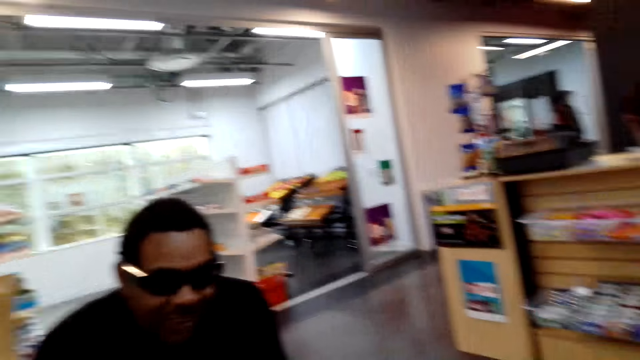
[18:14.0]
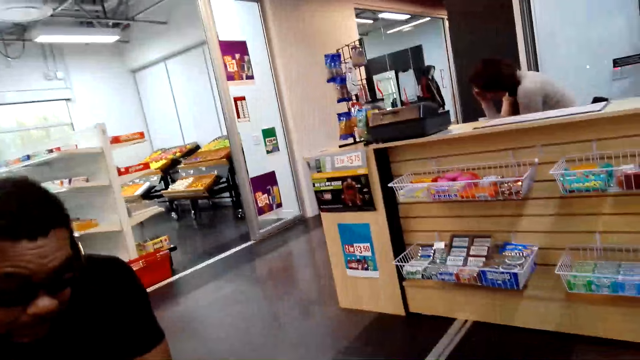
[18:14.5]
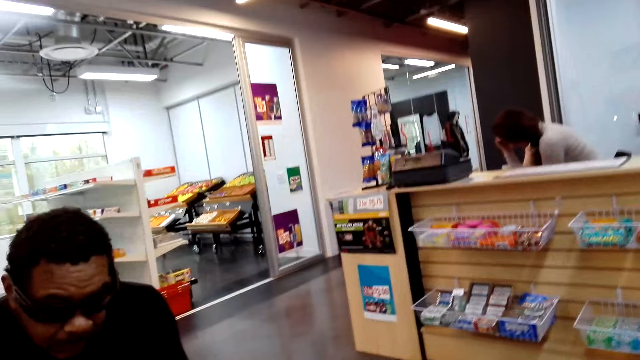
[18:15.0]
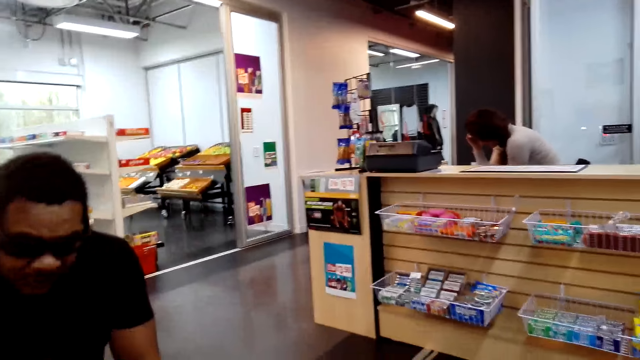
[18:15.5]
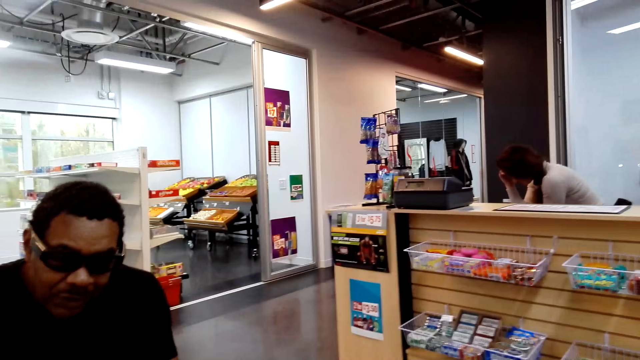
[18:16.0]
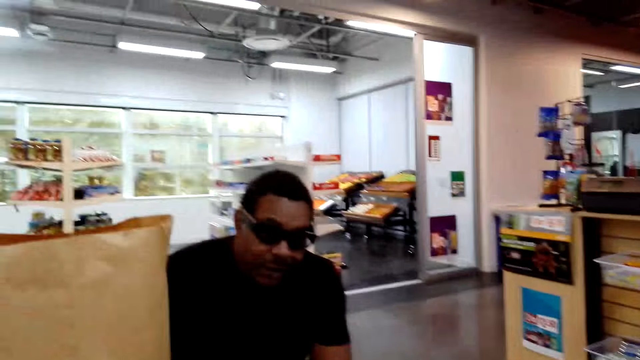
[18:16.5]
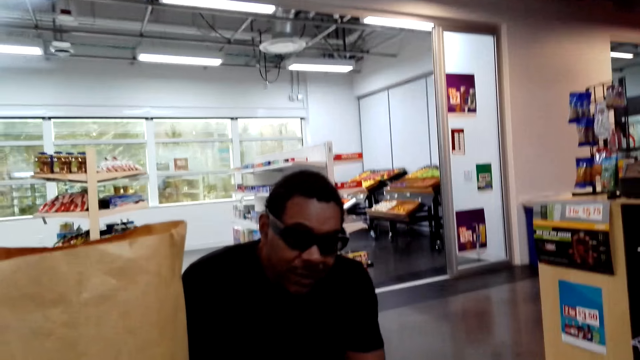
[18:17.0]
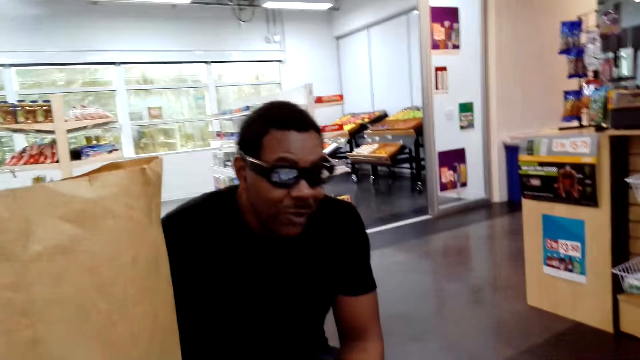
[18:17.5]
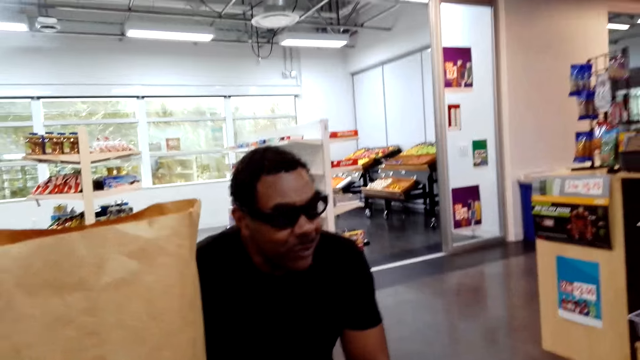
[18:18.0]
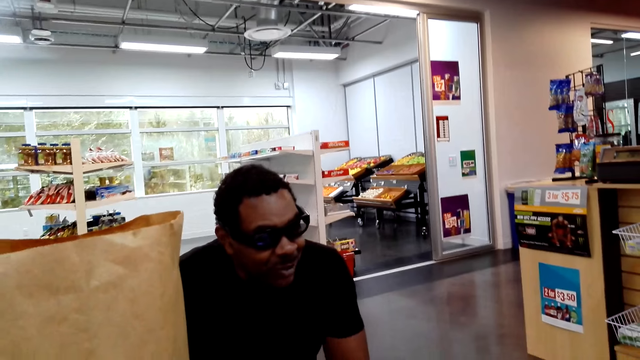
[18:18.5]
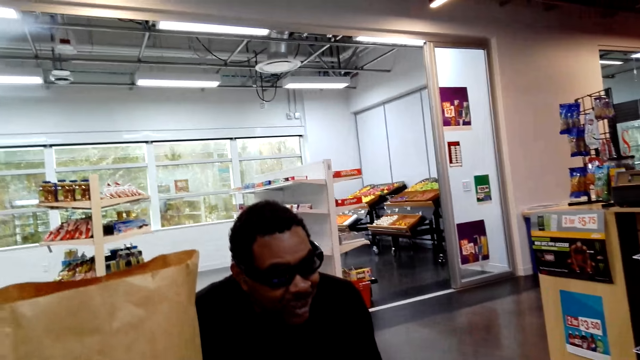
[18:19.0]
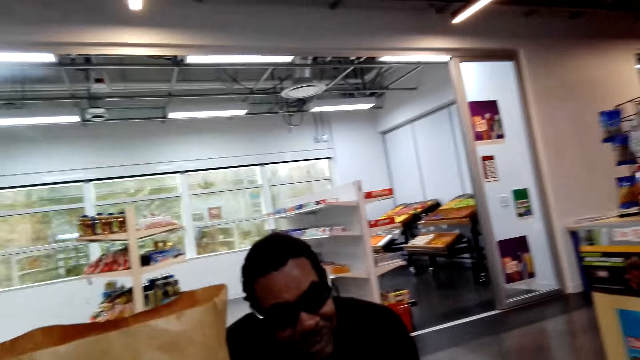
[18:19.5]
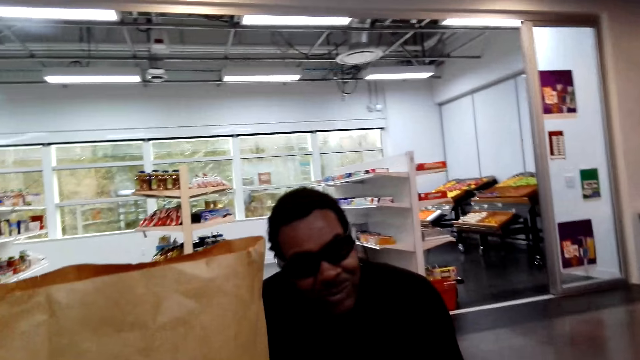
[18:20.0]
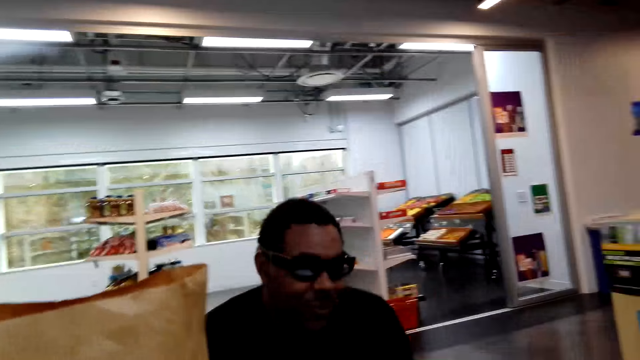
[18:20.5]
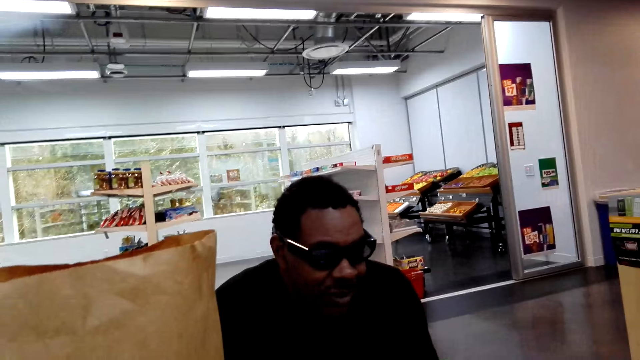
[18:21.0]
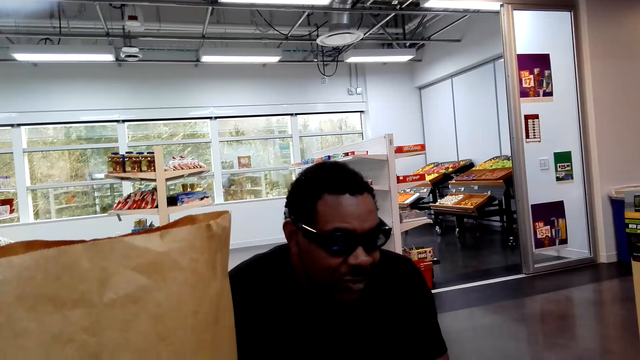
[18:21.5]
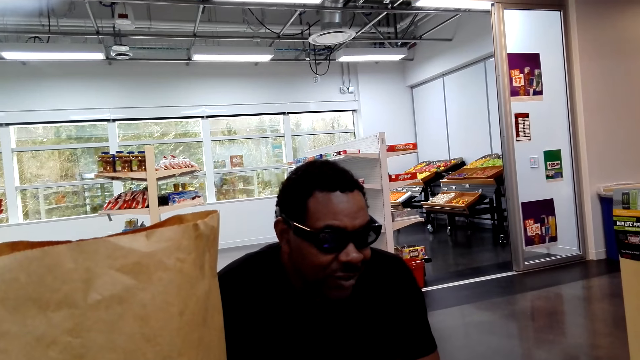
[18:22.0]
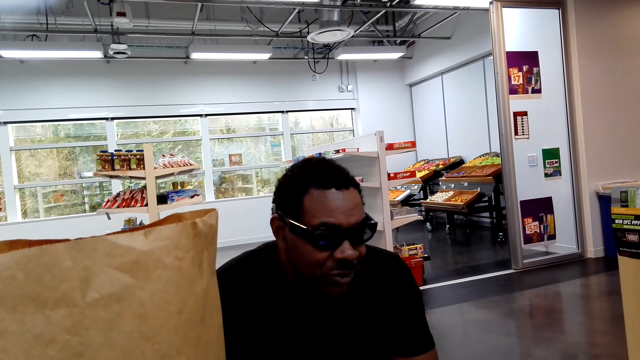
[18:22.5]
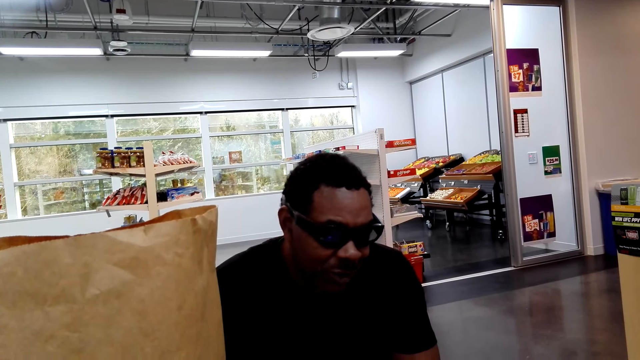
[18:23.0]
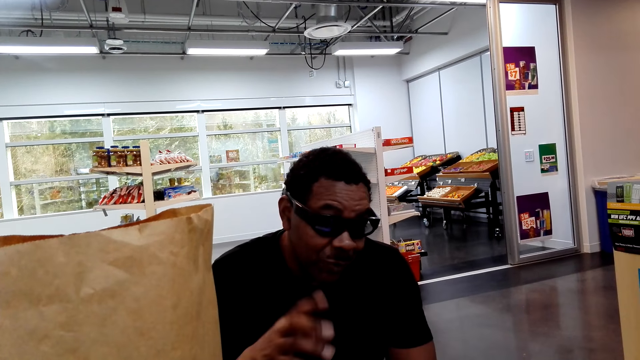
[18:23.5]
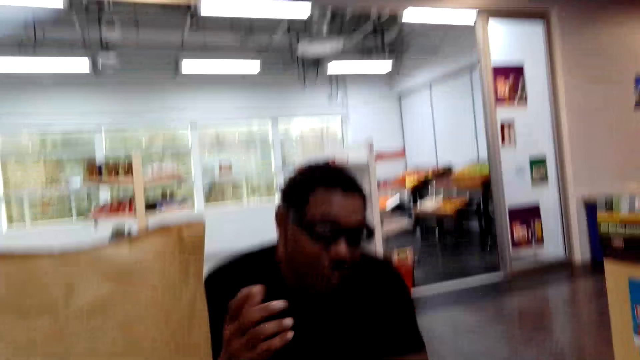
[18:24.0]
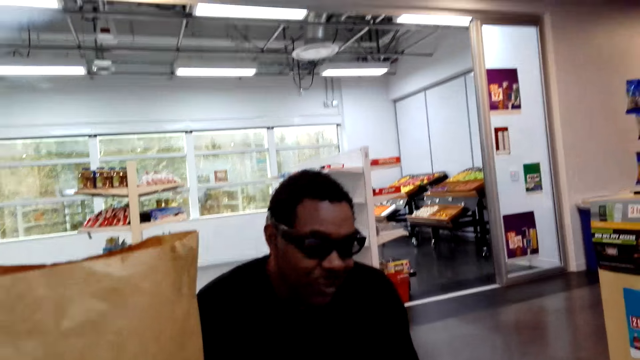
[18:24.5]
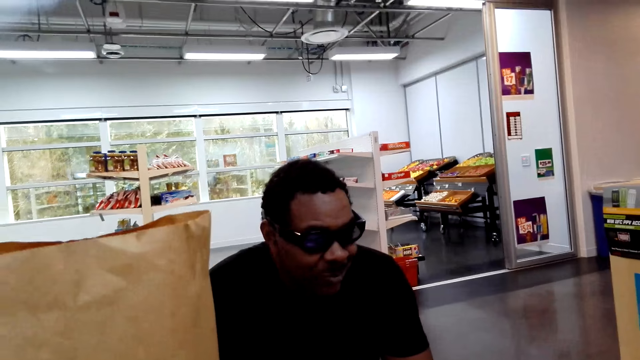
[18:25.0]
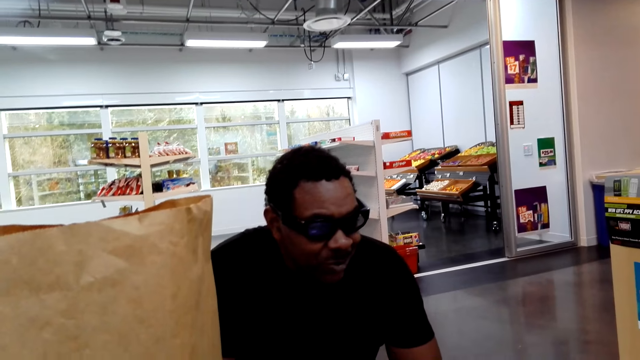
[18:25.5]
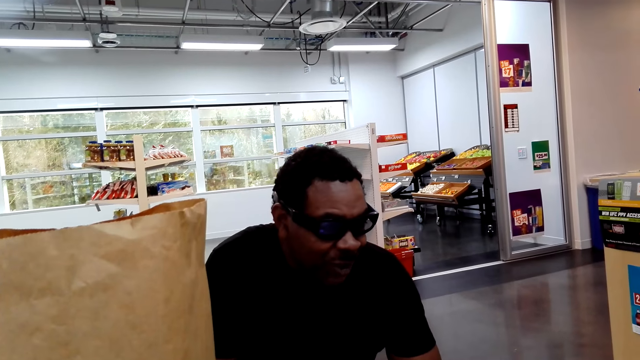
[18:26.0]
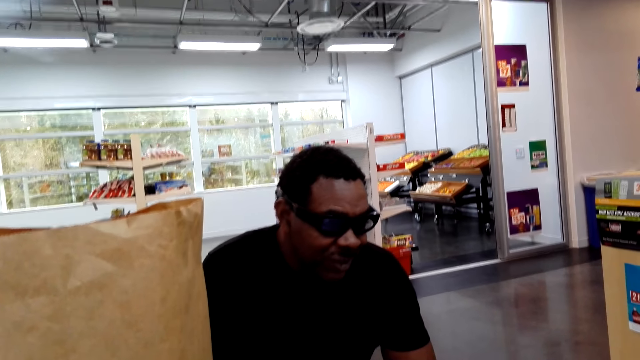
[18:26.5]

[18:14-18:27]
A person talks to the camera wearer. The camera wearer talks to the person. The person talks to the camera wearer.

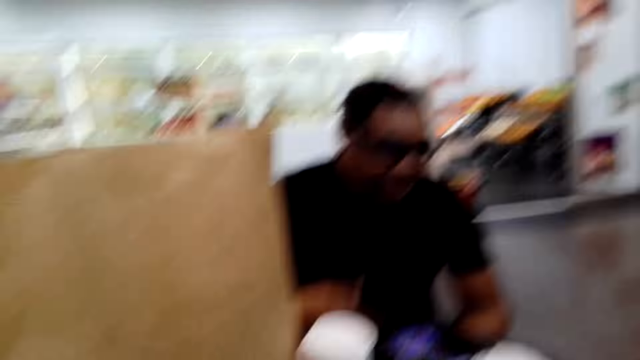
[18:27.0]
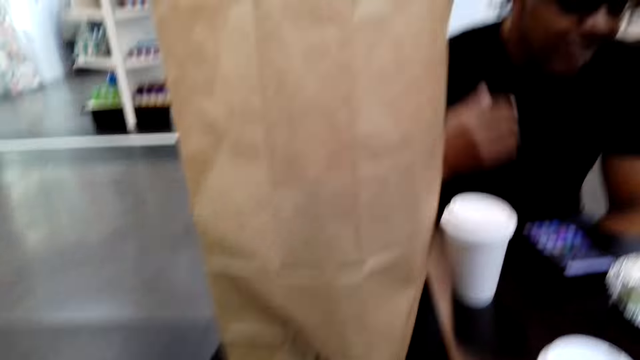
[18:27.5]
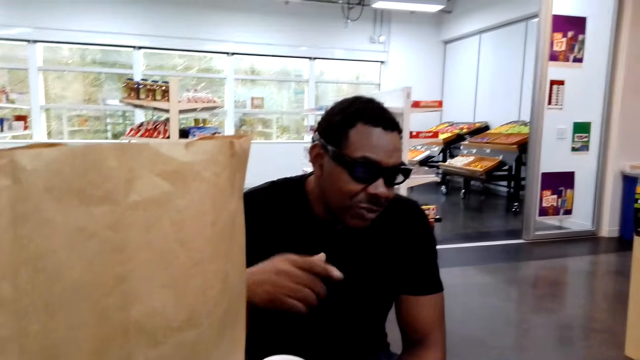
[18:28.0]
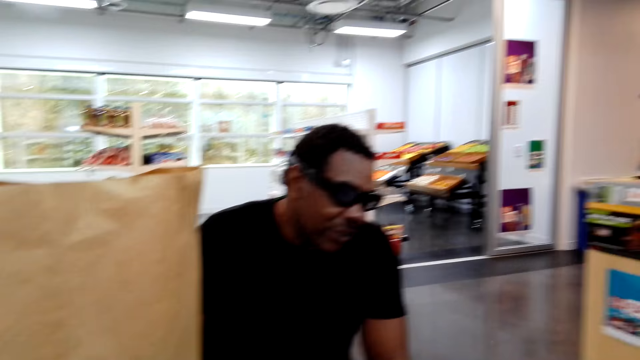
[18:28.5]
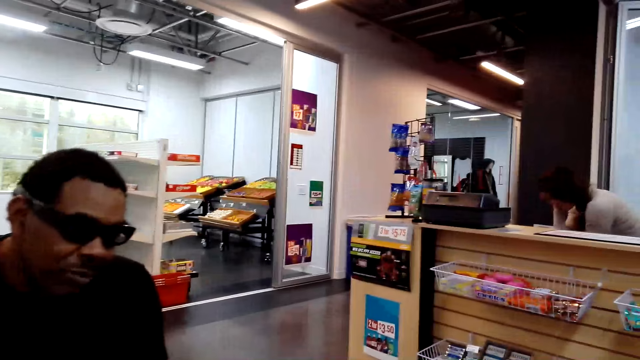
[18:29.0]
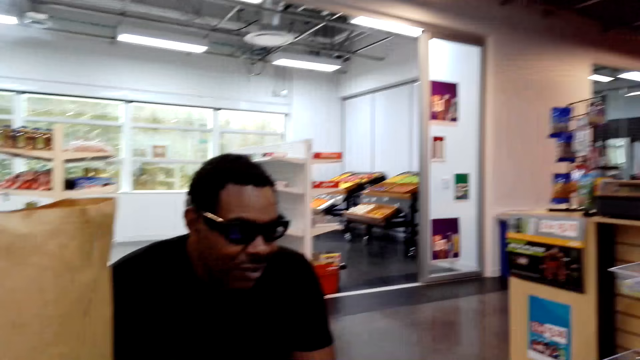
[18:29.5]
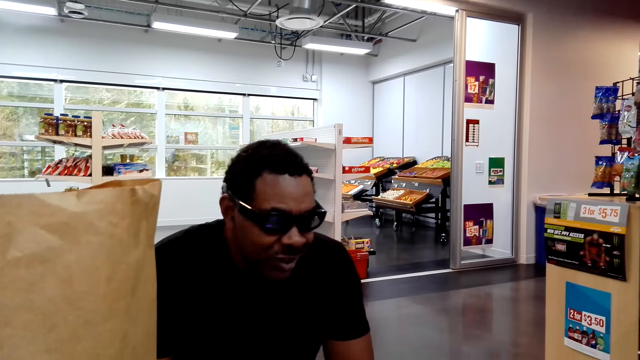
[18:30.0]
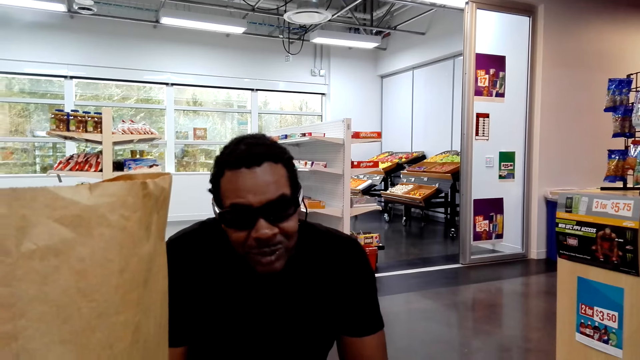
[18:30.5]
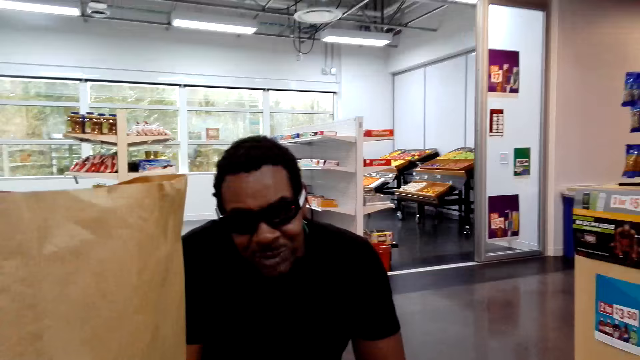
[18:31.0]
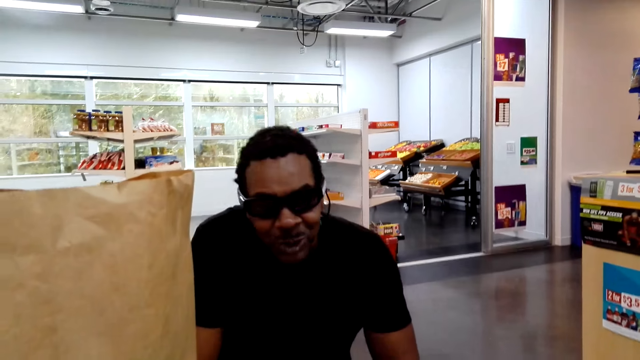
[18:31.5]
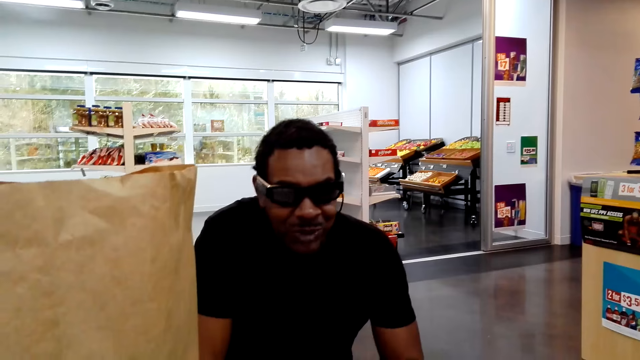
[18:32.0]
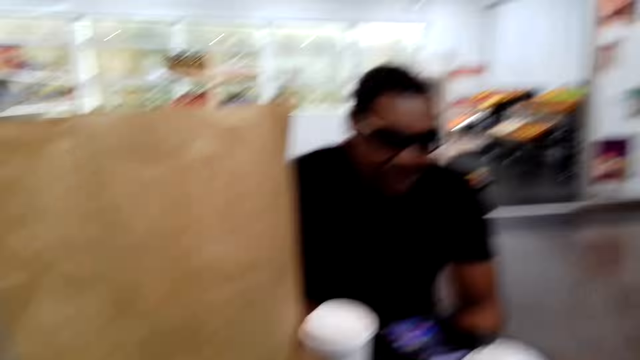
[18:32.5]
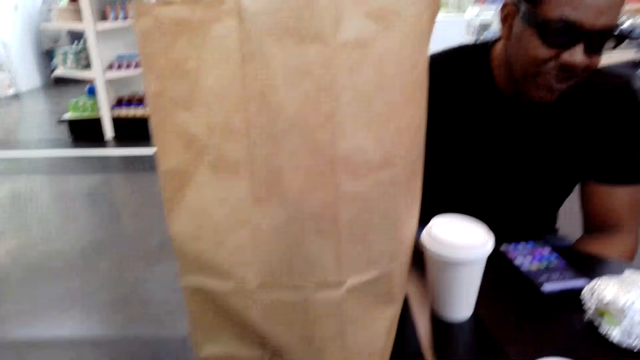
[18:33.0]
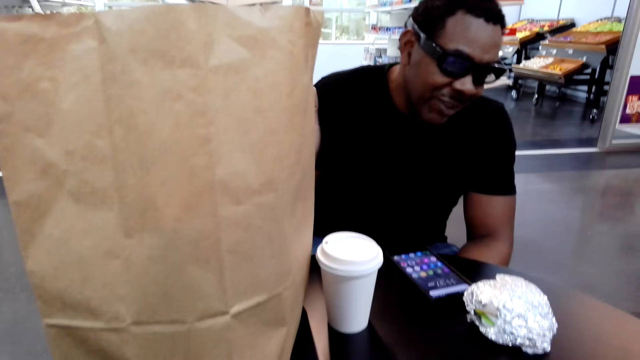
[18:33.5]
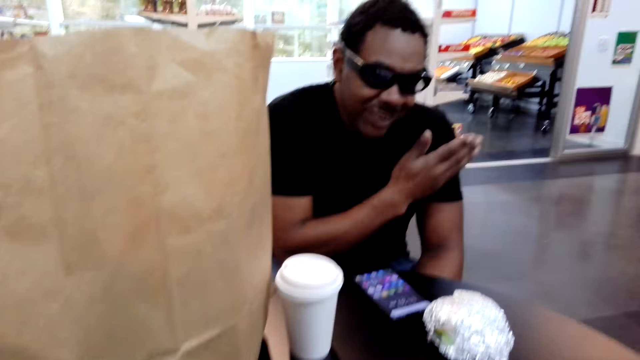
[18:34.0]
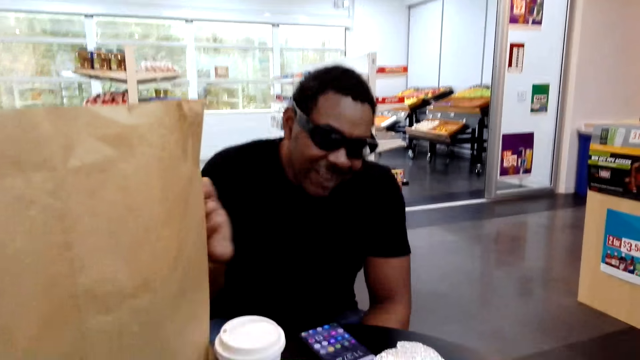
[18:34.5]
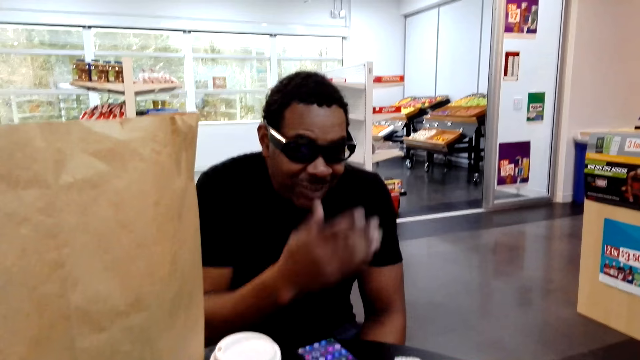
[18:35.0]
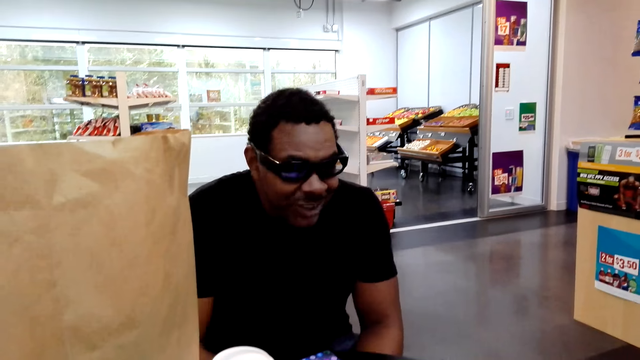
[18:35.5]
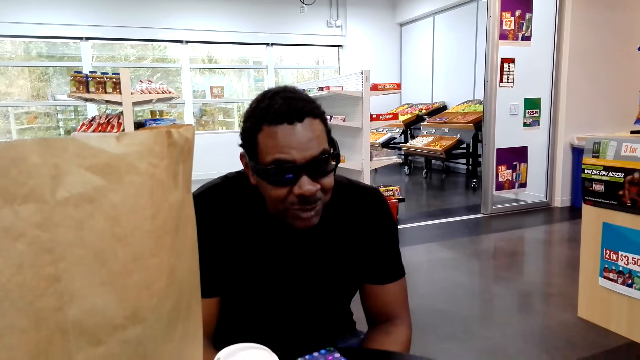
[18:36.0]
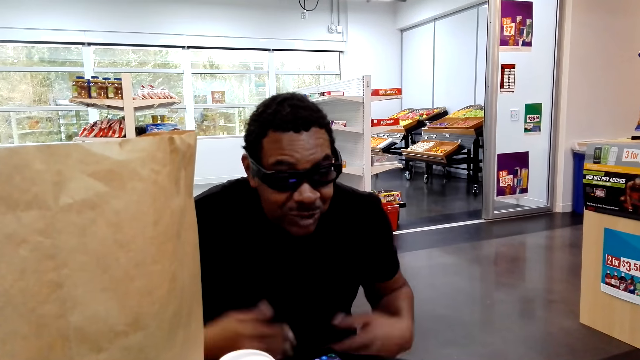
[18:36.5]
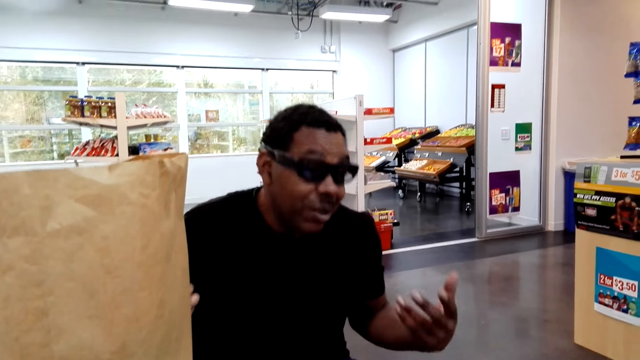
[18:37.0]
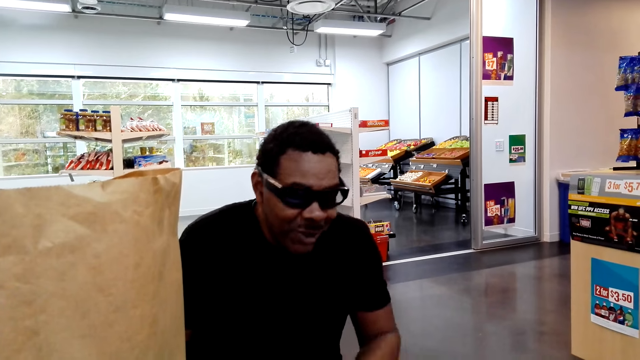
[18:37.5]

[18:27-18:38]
A person moves his hand.
